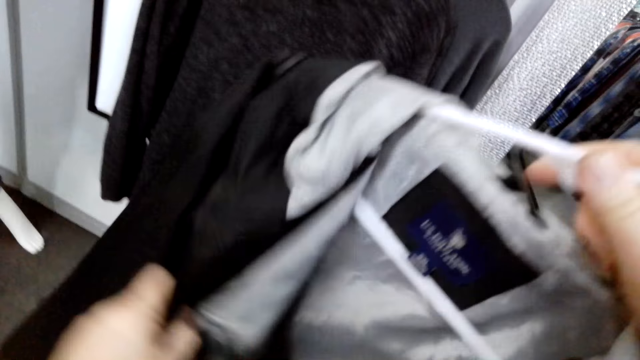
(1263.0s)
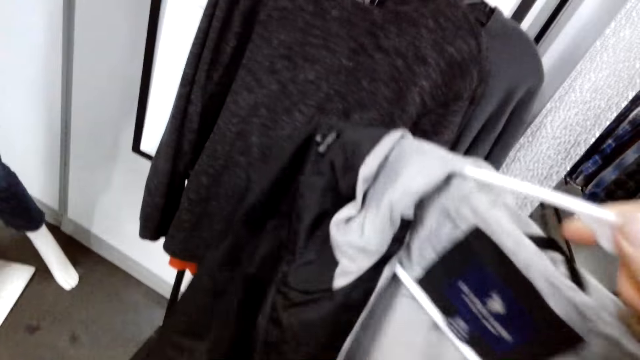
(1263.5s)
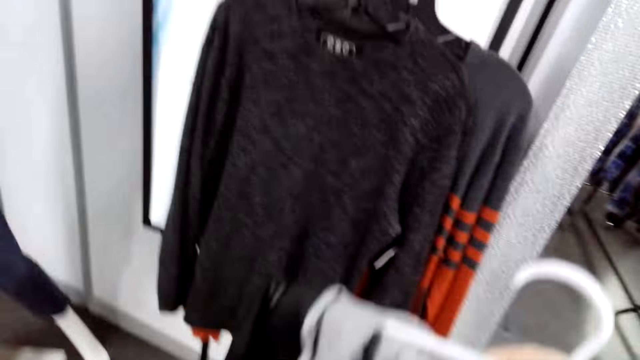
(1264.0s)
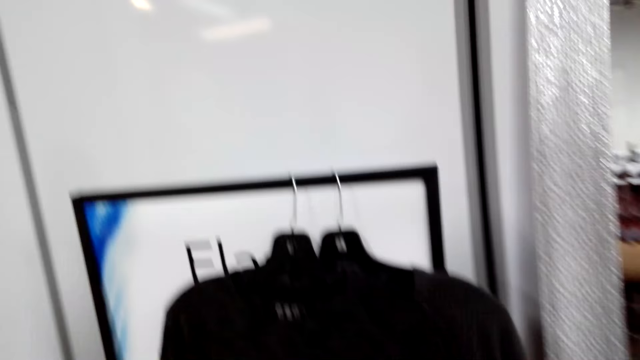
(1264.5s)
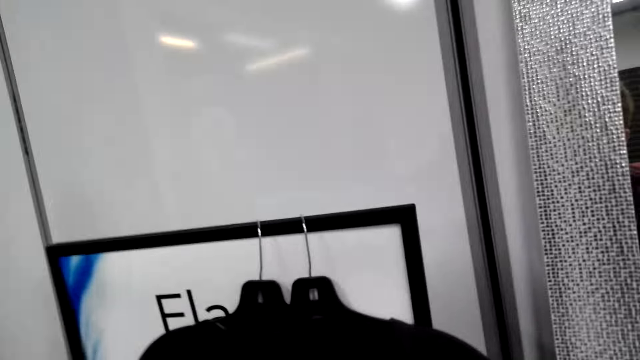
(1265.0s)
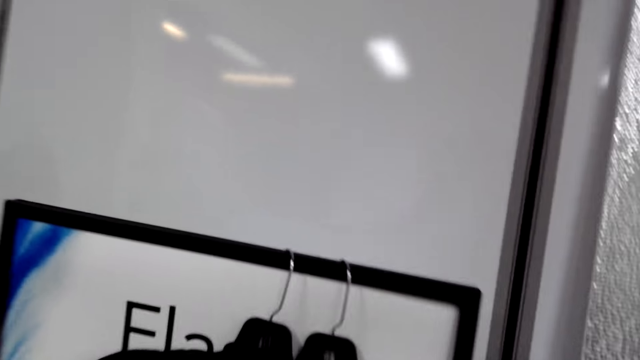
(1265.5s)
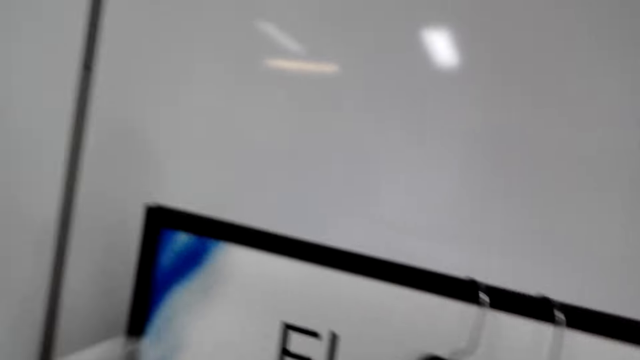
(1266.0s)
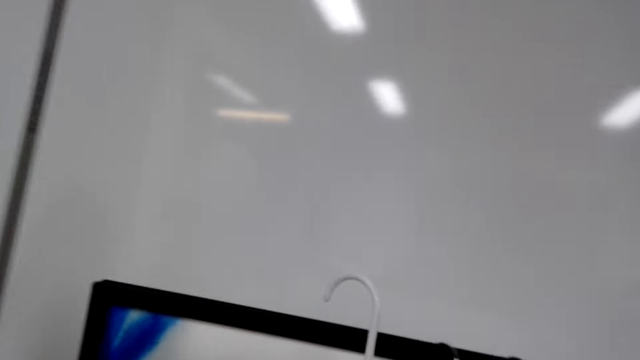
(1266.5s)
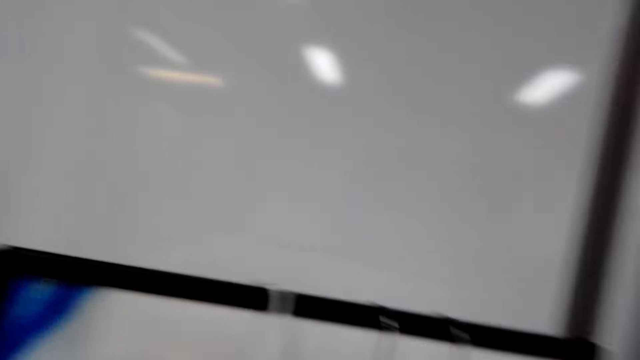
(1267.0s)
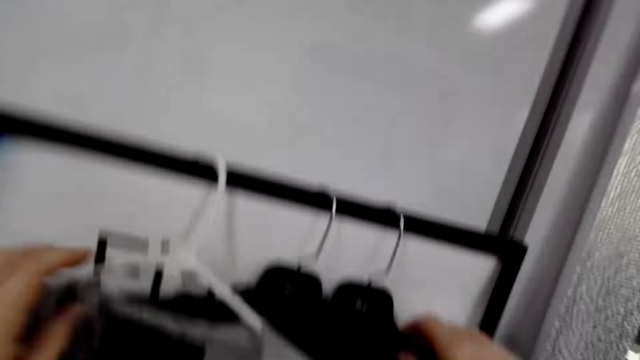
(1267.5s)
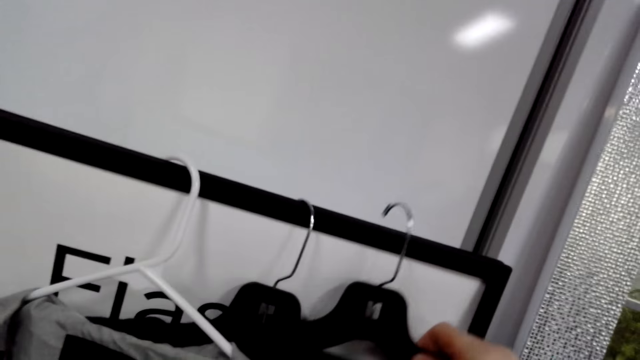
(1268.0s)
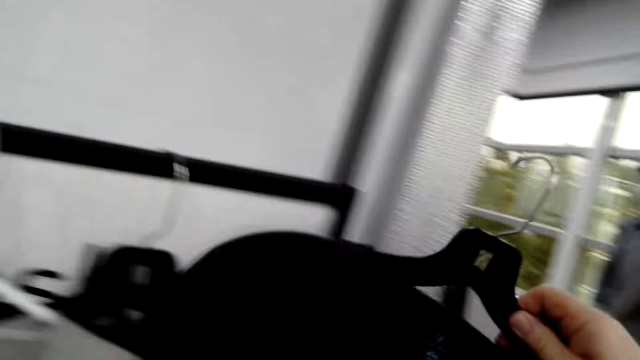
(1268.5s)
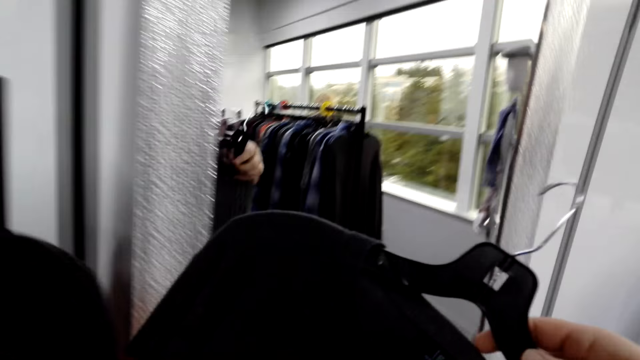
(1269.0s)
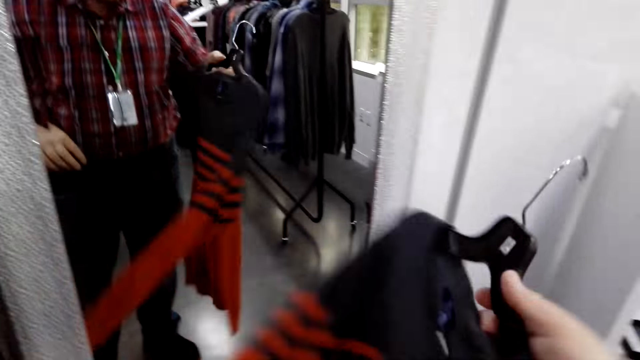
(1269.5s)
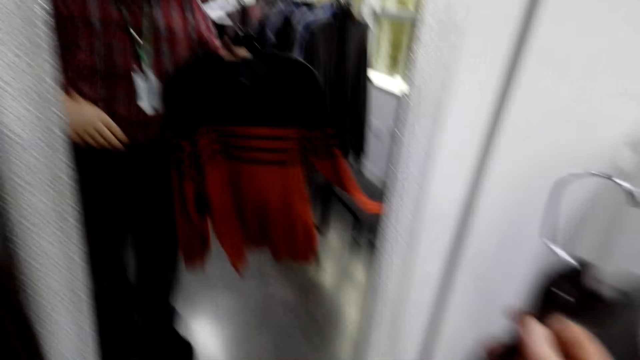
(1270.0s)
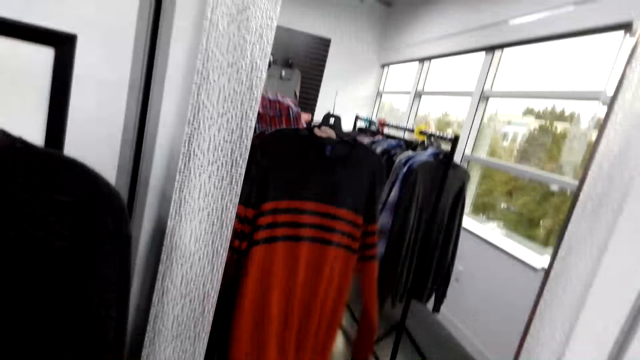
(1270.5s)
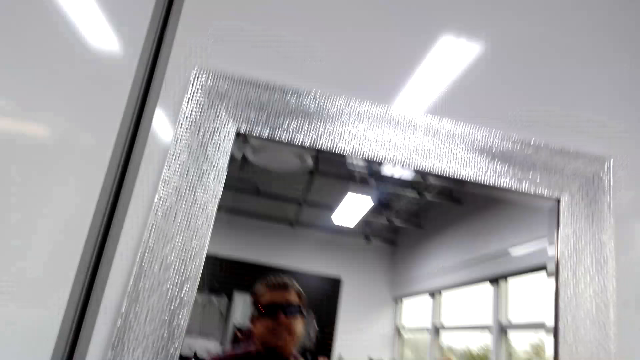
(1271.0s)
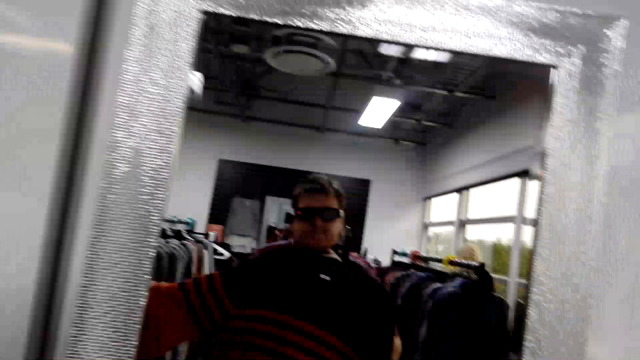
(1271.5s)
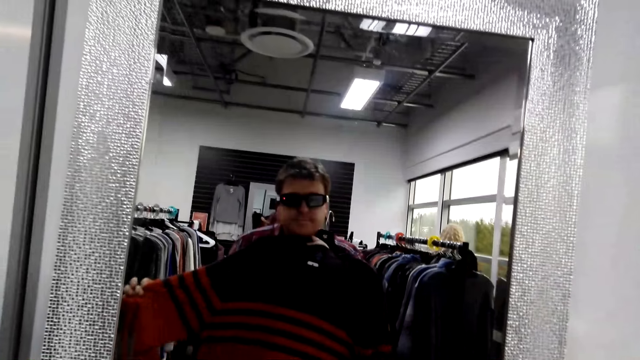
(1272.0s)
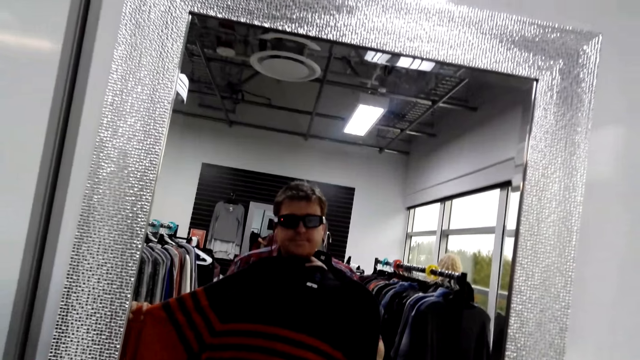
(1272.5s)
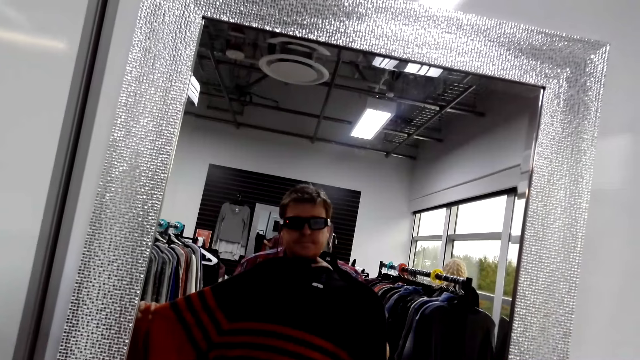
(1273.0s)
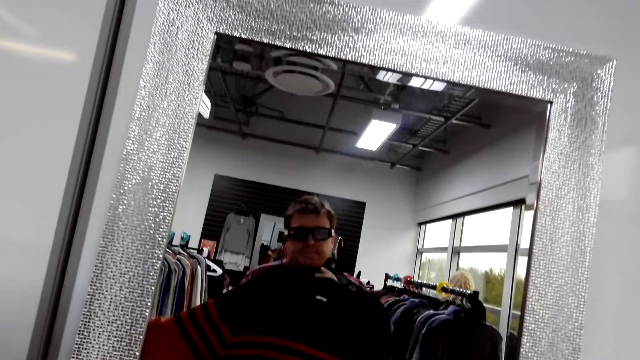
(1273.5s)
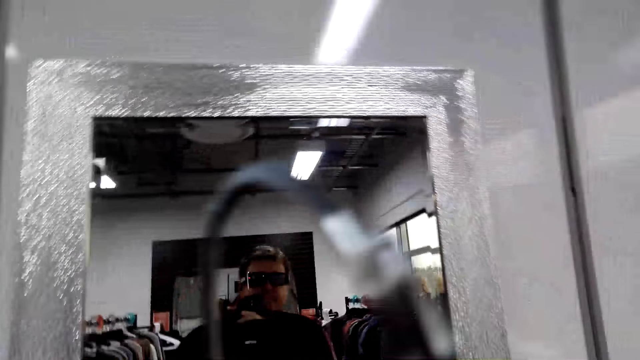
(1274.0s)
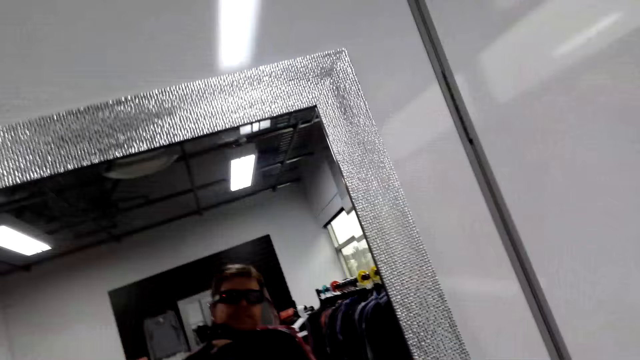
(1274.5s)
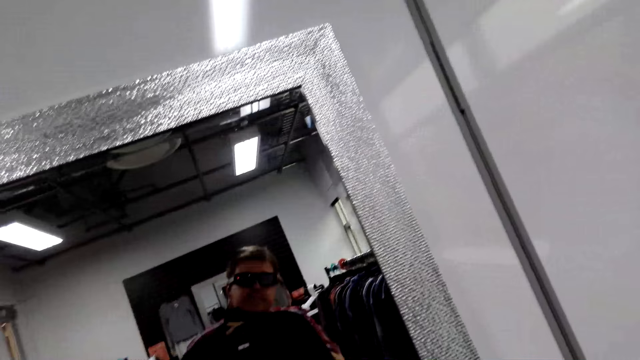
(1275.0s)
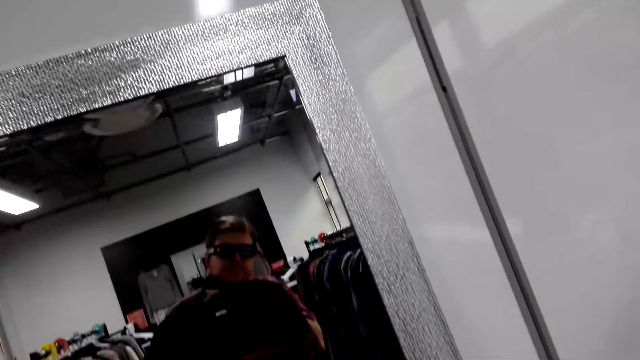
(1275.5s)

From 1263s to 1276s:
The camera wearer moves towards the board. He hangs the jacket or hanger on the board. He removes the hanger or sweater from the board. He moves towards the mirror and looks at himself in the mirror.

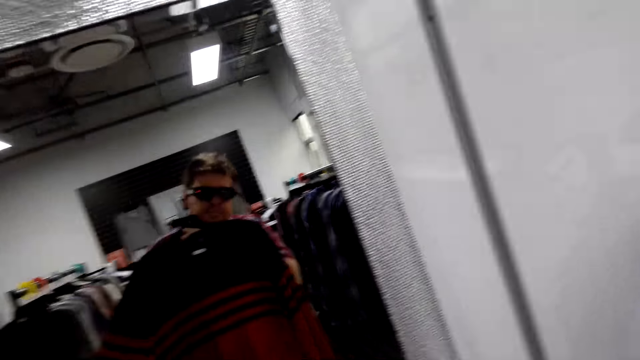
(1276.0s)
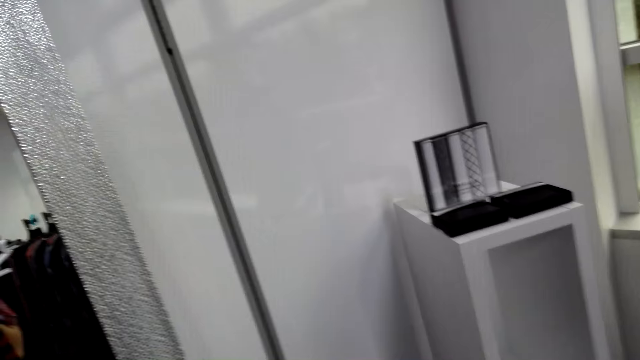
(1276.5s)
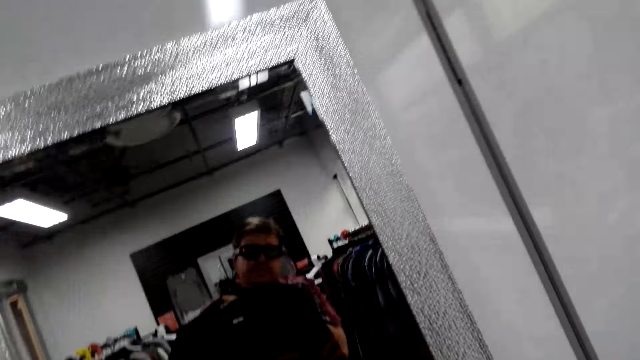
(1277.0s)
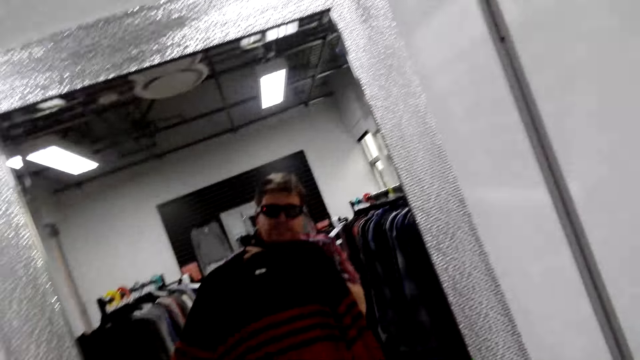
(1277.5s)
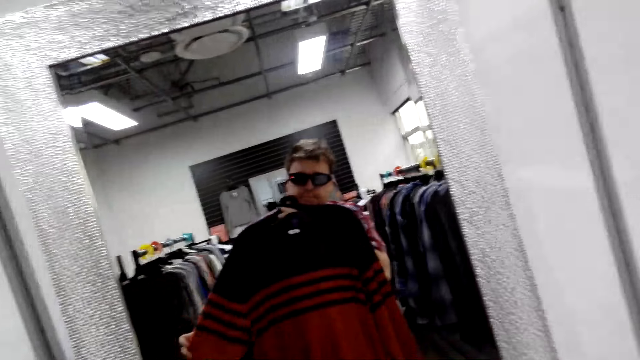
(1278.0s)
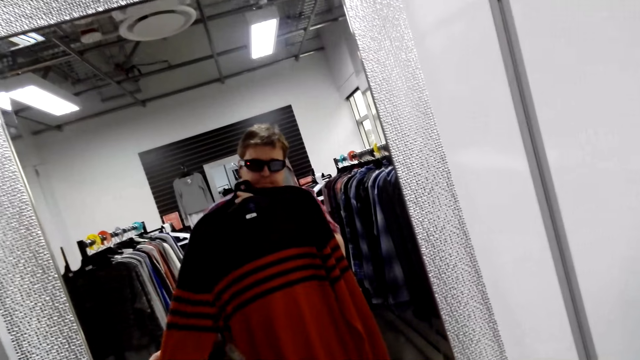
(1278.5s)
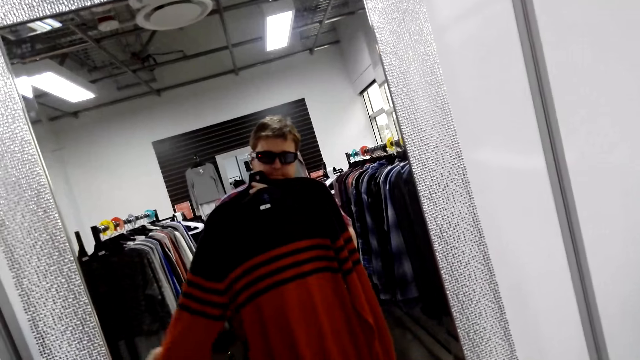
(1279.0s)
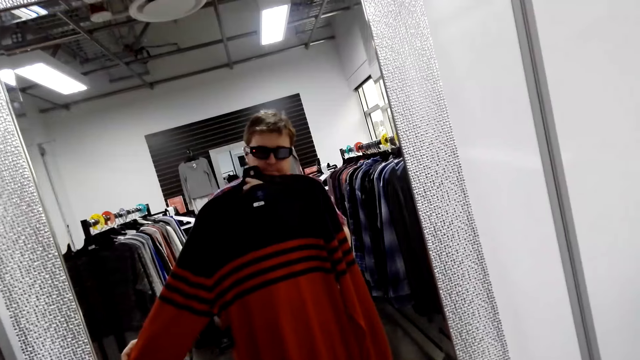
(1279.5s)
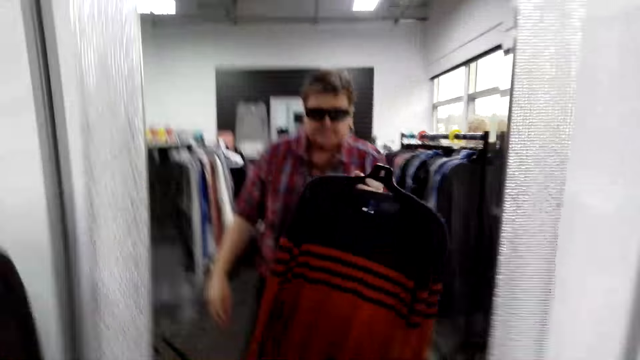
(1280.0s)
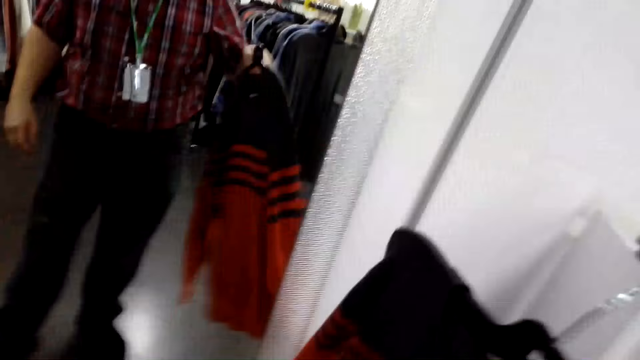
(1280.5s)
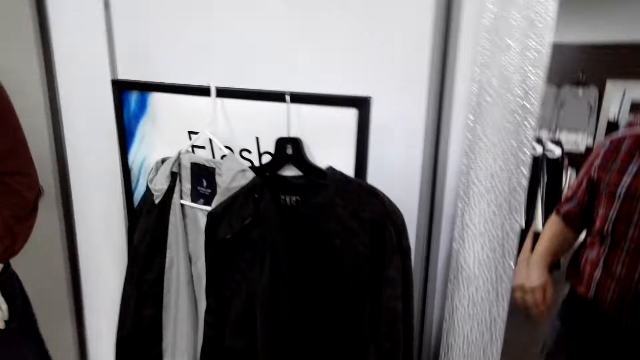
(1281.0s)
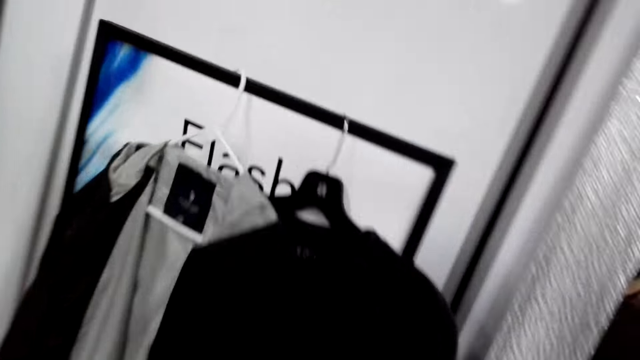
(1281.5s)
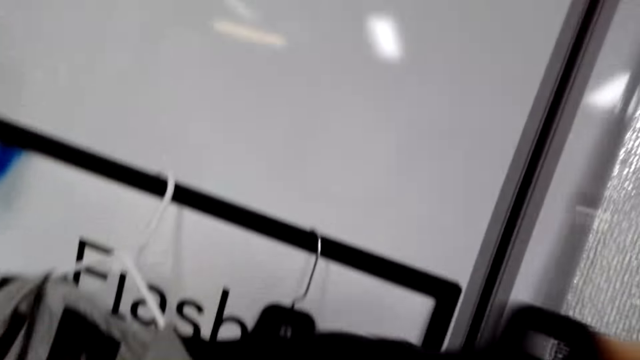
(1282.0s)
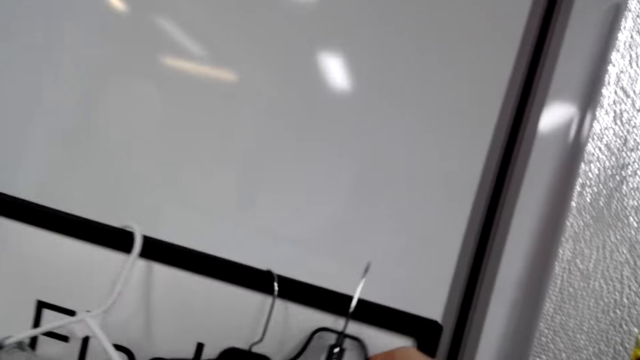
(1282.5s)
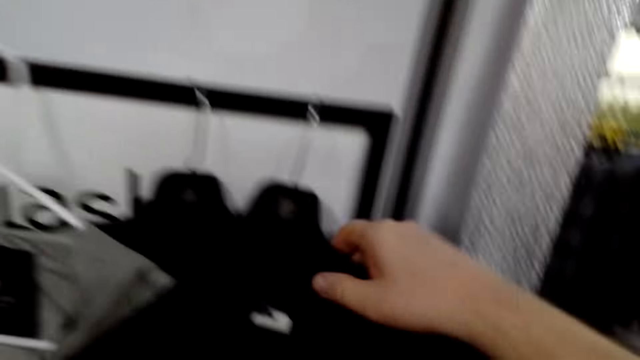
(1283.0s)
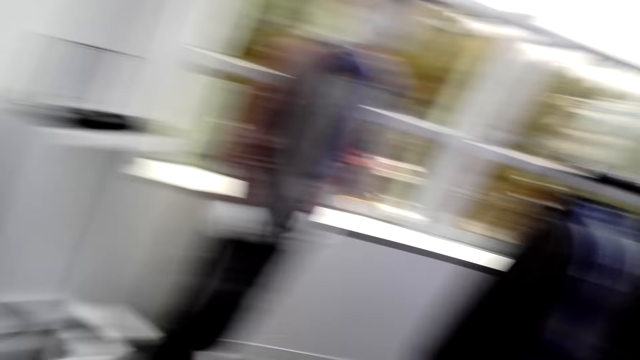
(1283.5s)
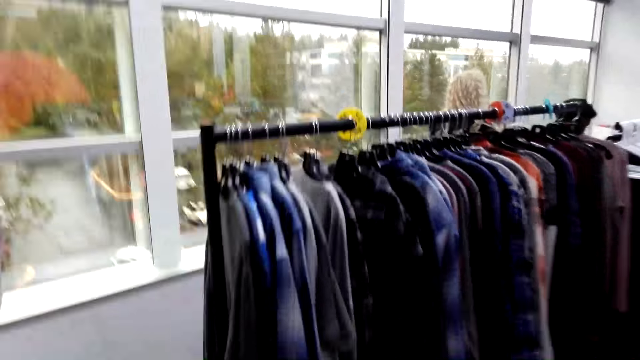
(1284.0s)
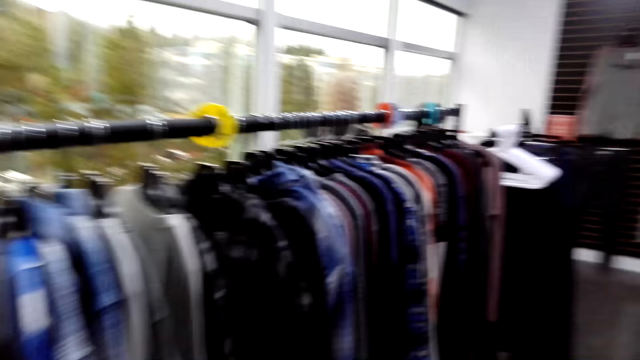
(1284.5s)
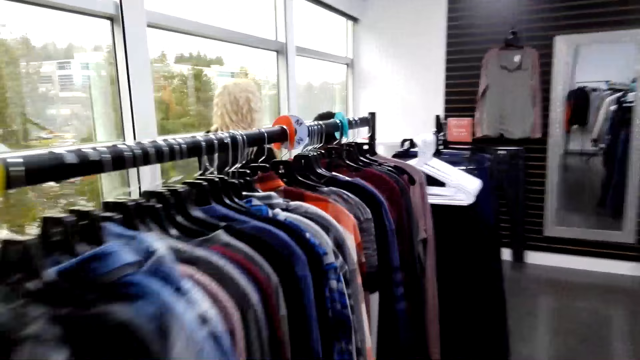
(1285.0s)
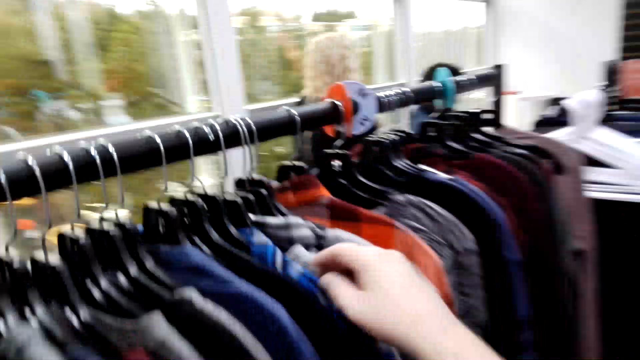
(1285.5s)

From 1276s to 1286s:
The camera wearer moves towards the board. They hang the jacket or hanger on the board. They walk towards the rack and pick clothes from the clothes line.
